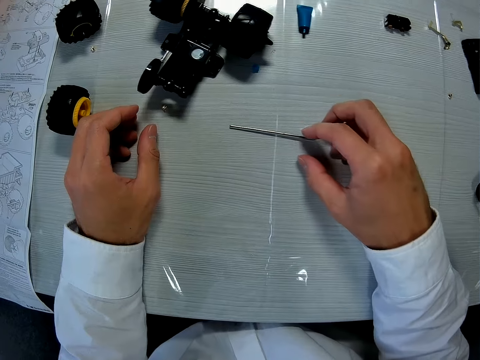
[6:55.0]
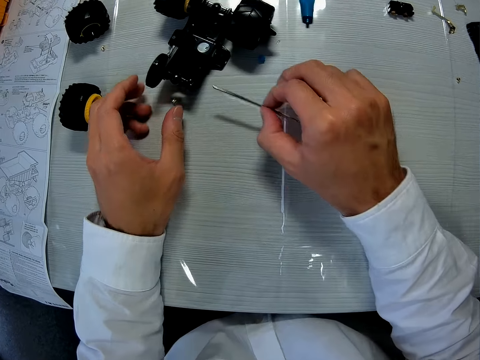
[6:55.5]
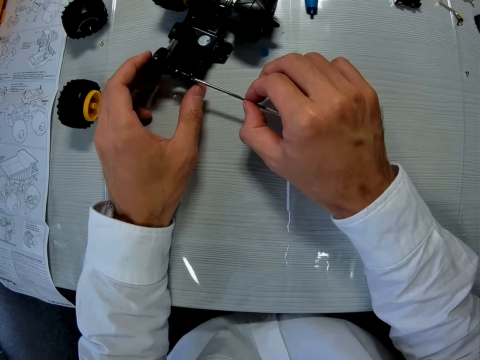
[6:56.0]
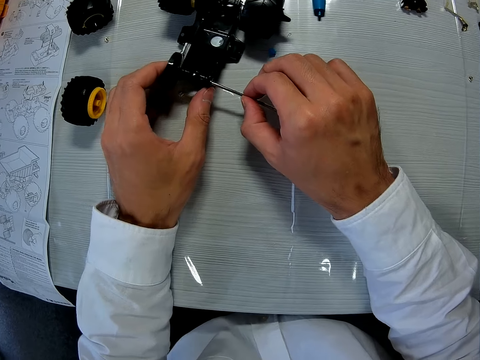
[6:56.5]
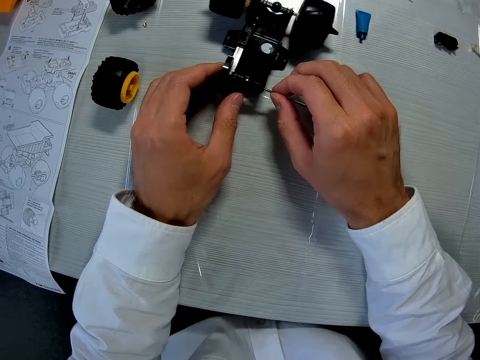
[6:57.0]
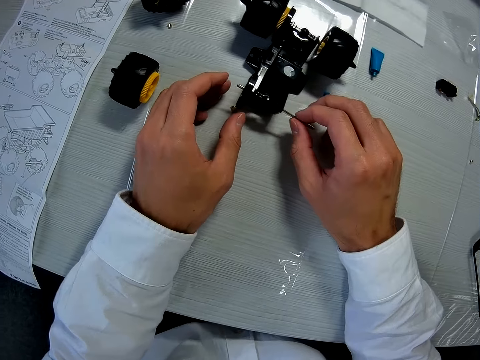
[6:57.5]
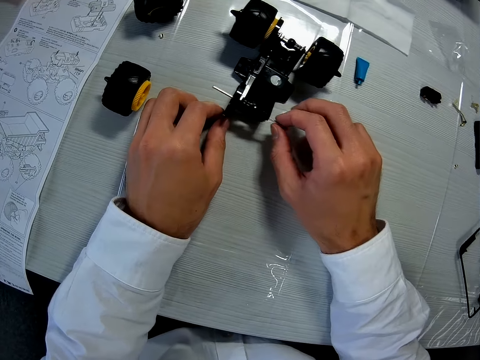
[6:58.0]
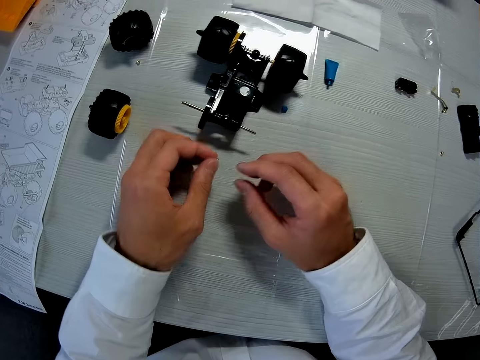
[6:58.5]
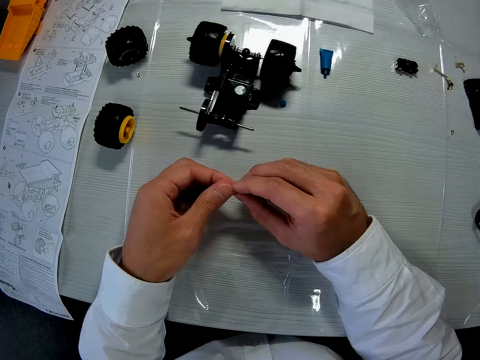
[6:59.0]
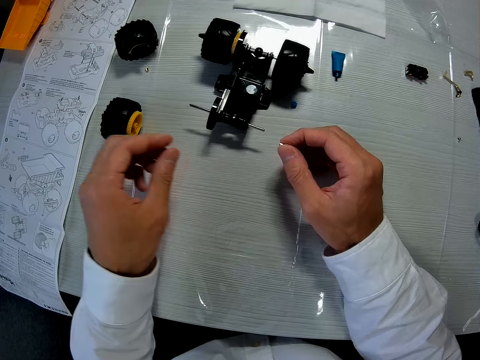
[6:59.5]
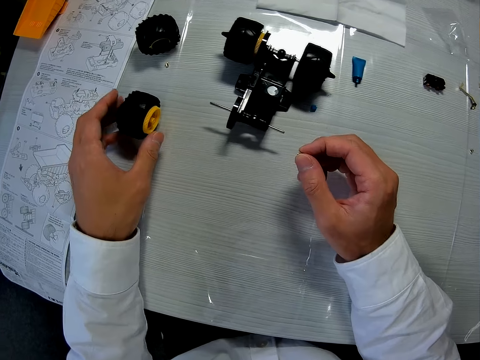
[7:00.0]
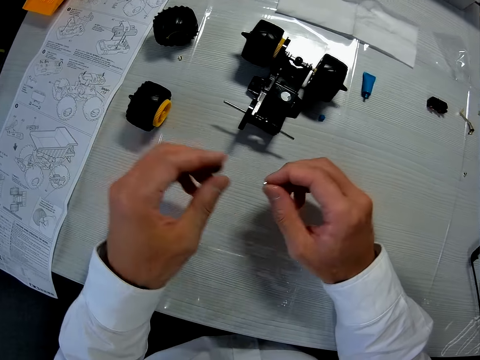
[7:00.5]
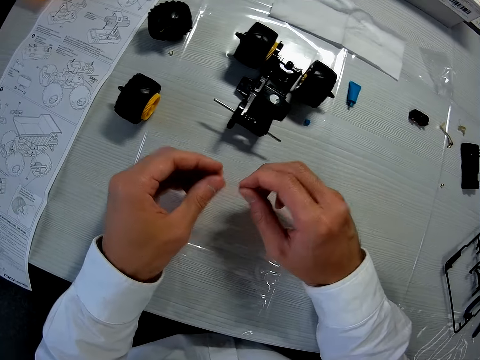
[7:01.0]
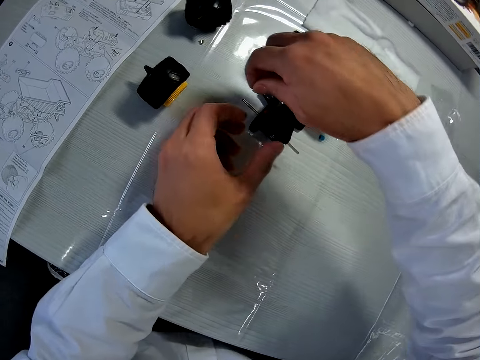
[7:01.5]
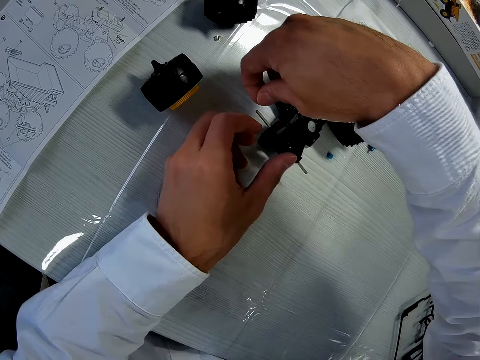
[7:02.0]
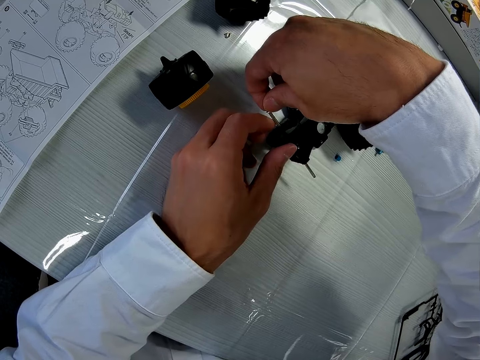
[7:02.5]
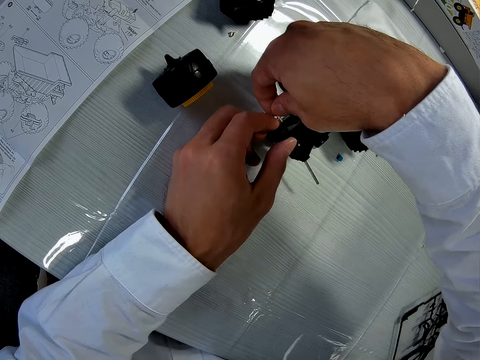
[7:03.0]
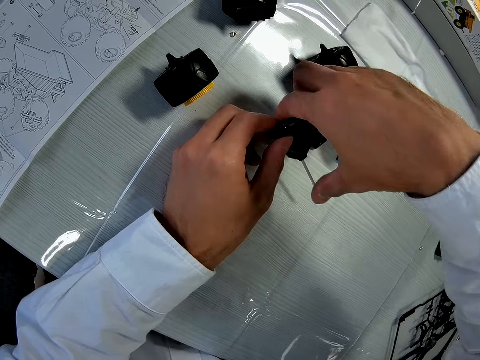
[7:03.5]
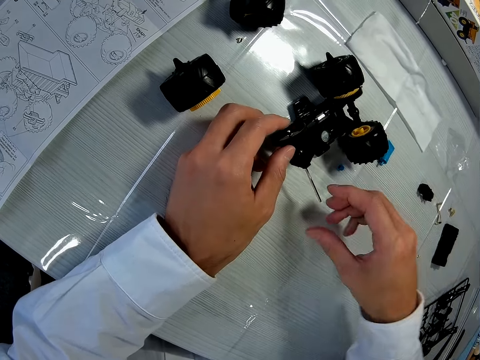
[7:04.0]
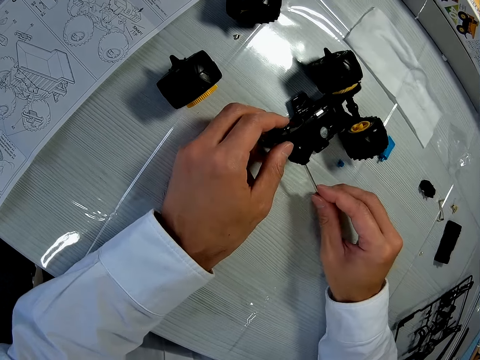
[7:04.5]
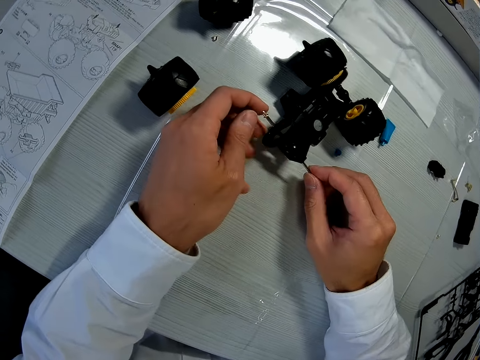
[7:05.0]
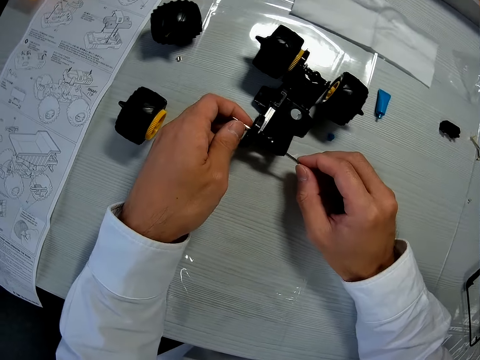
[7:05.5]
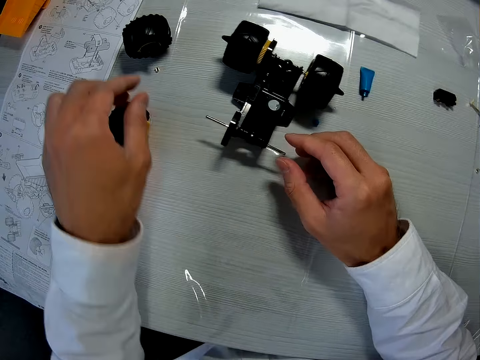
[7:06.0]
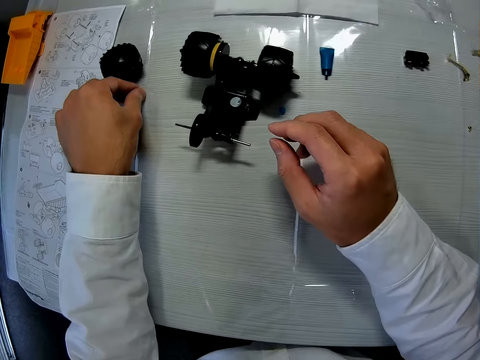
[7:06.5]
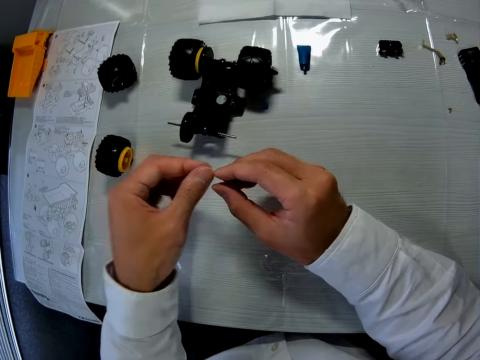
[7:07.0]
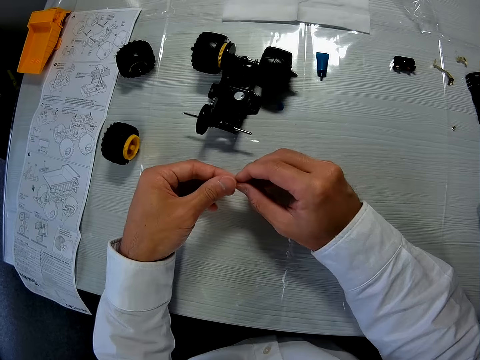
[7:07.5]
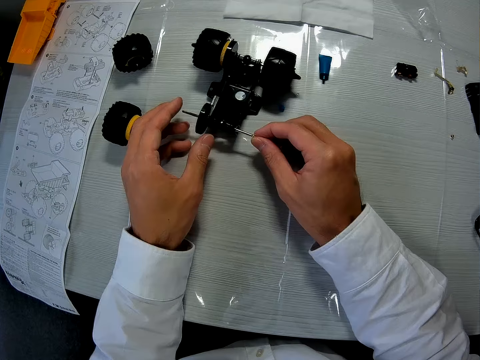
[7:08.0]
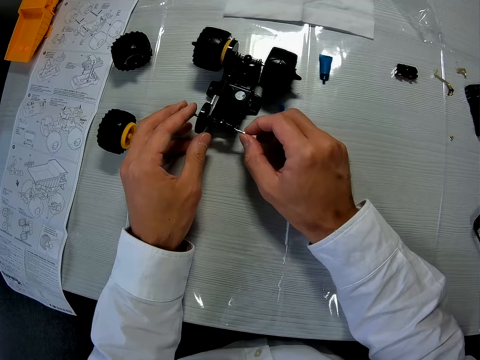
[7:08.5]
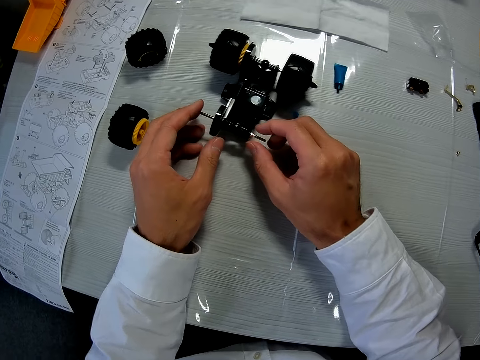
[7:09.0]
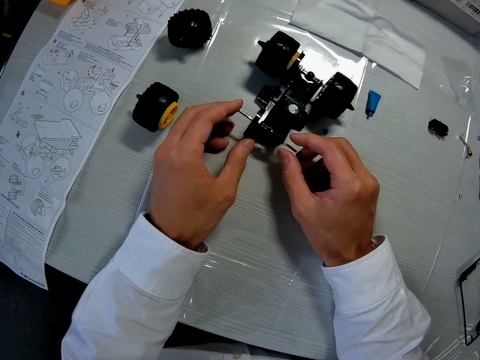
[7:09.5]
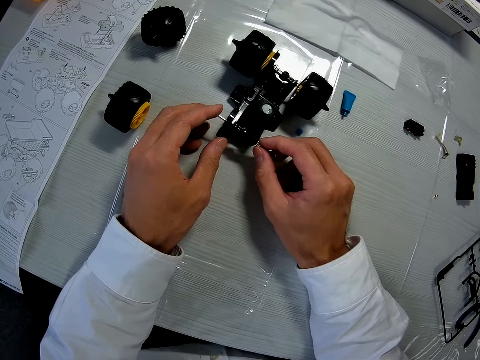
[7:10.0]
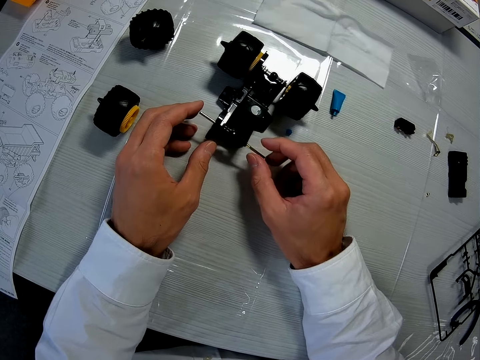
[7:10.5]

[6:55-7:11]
The camera wearer places the toy on the table. He places his hand on something. He picks up a metal rod from the table. He holds something. He fixes the metal rod in the mechanism. He holds something with both hands. He adjusts a tire. He touches a wheel on the table. He puts the washer in the mechanism. He holds something. He picks up another washer. He transfers the washer to his right hand. He holds something with both hands. He puts the washer in the mechanism.

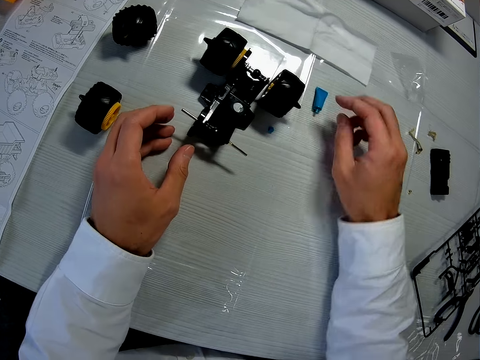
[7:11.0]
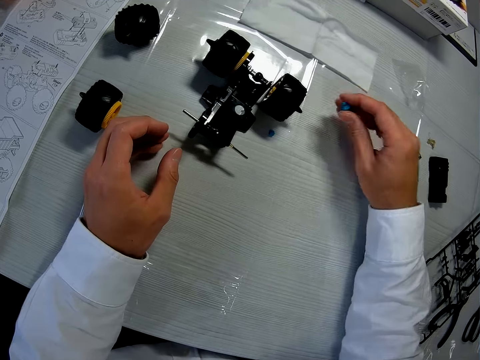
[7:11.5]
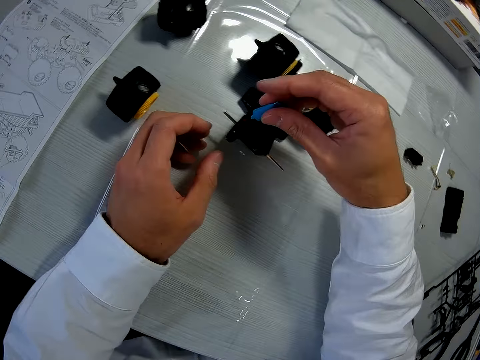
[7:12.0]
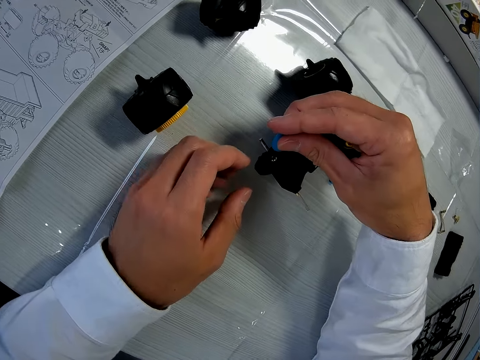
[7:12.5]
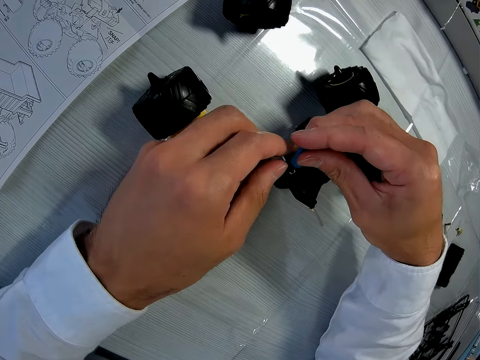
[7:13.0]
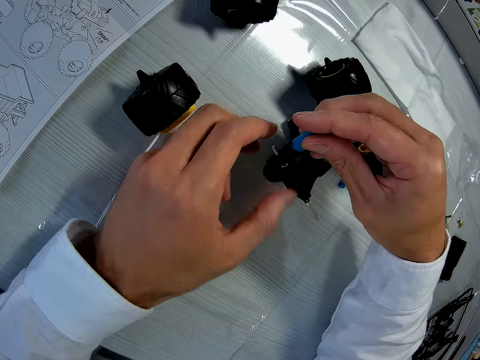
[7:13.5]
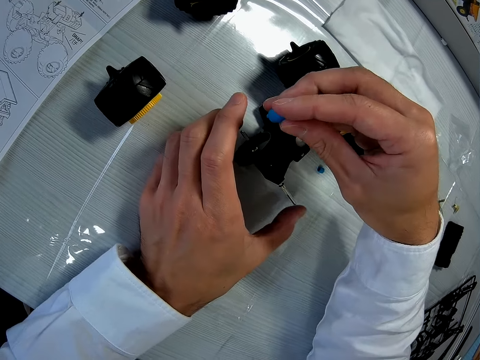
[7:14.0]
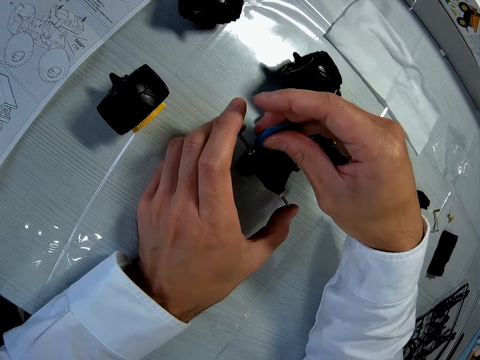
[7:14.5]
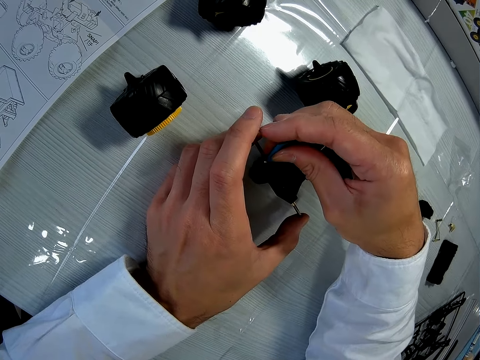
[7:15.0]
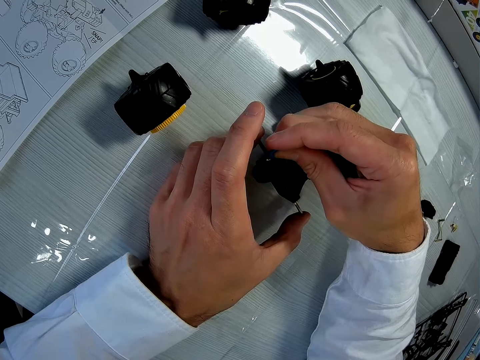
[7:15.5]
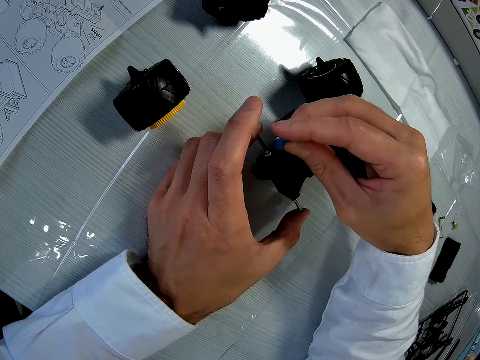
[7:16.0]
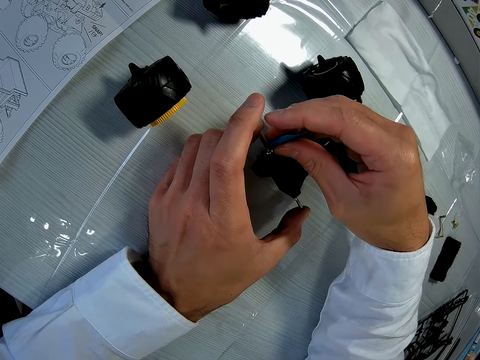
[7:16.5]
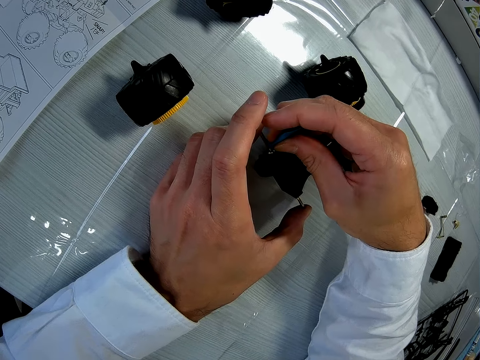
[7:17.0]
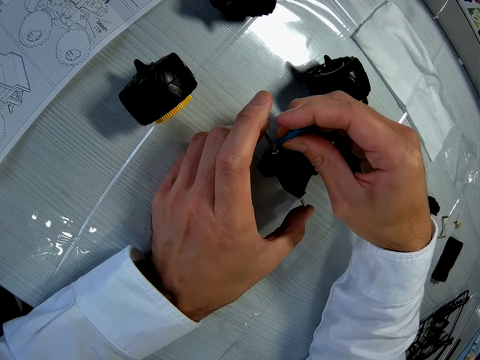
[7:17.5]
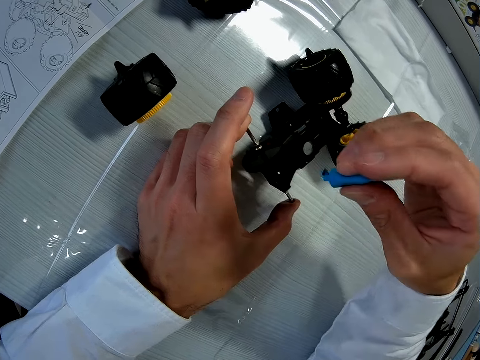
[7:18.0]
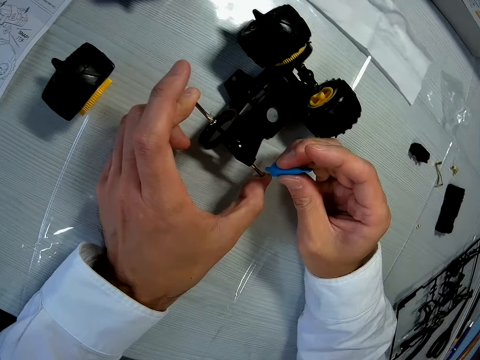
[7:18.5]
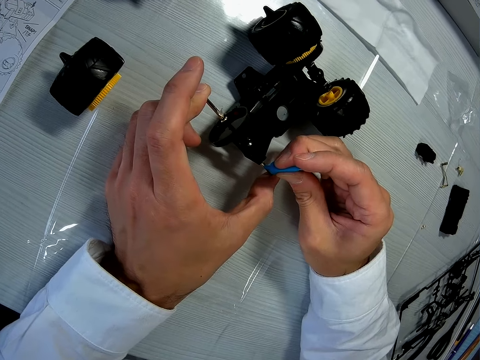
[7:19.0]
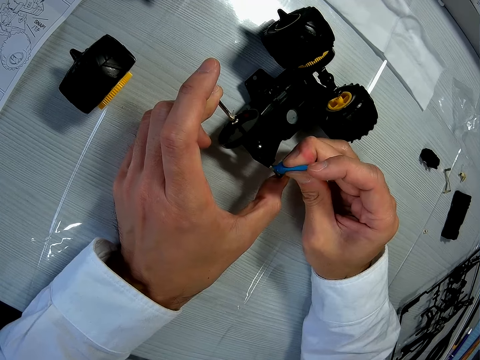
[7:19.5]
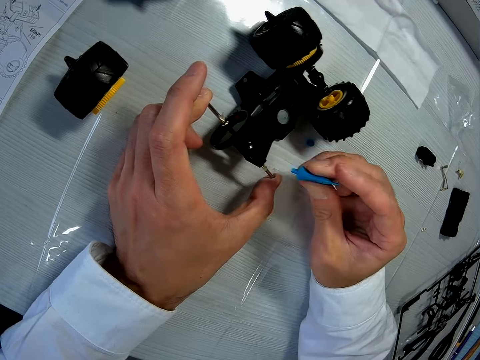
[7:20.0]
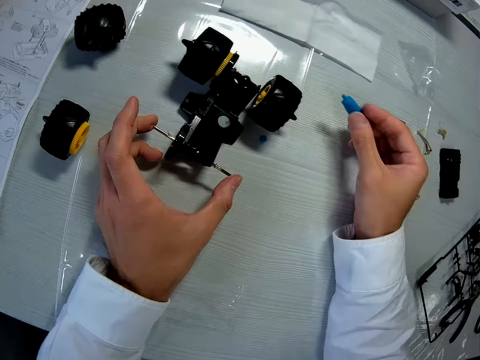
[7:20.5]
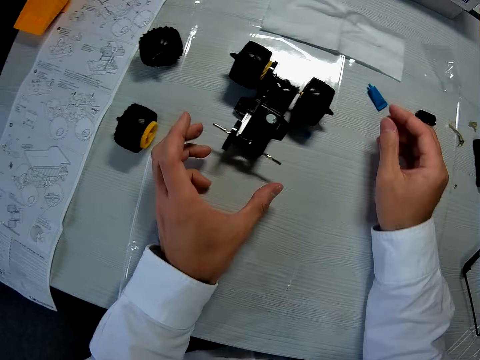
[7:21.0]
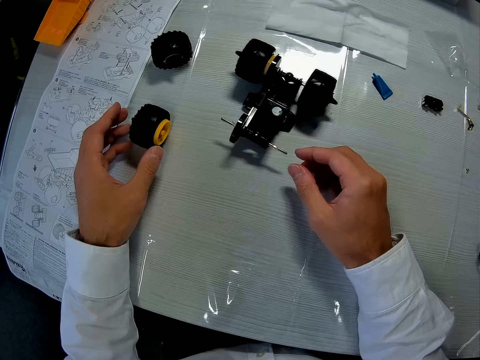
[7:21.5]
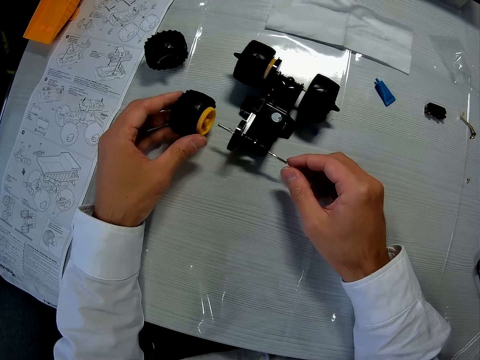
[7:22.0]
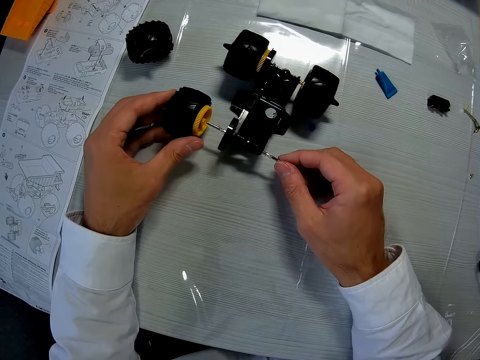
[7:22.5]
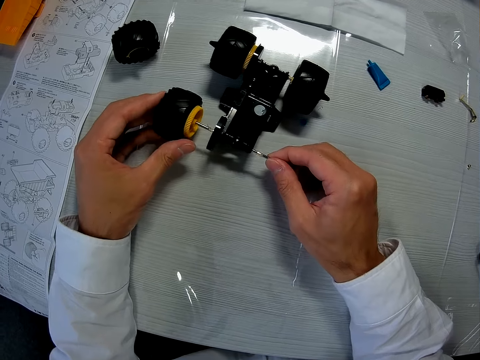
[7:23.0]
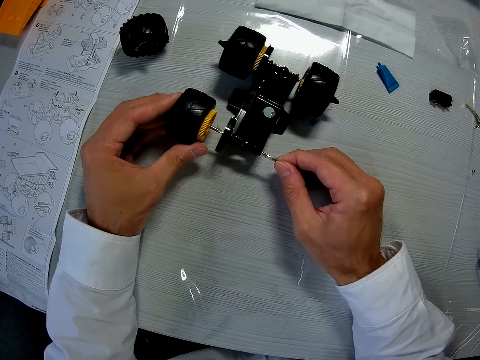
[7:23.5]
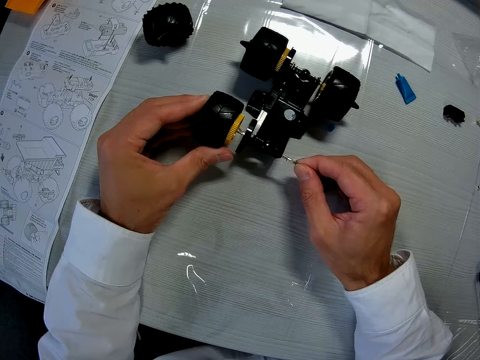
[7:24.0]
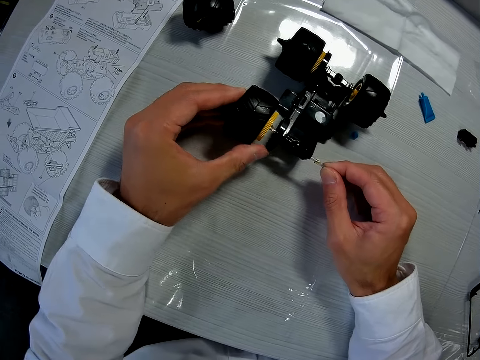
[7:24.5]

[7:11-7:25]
The camera wearer picks up gum. They pick up a car model from the table. They hold the car model. They apply the gum to the mechanism. They fix the car model on the toy. They lift the car model from the toy. They fix the car model on the toy. They lift the car model from the toy. They place the model on the table. They pick up a tire. They hold the wheel on the table. They fix the tire to the mechanism.
